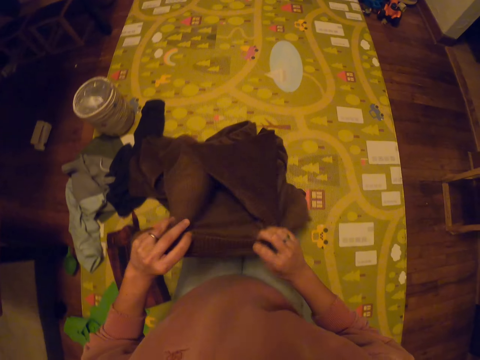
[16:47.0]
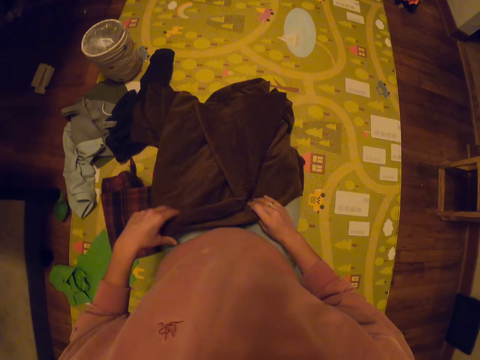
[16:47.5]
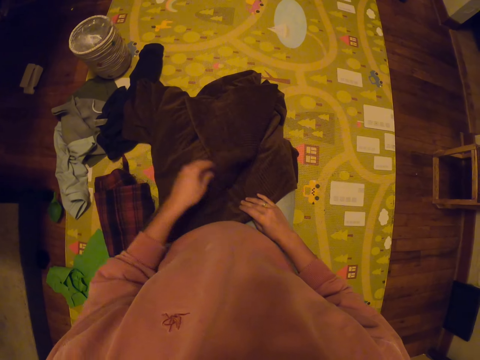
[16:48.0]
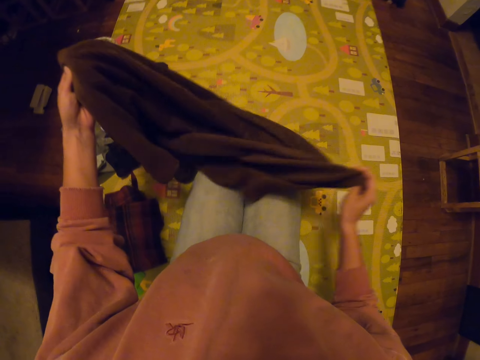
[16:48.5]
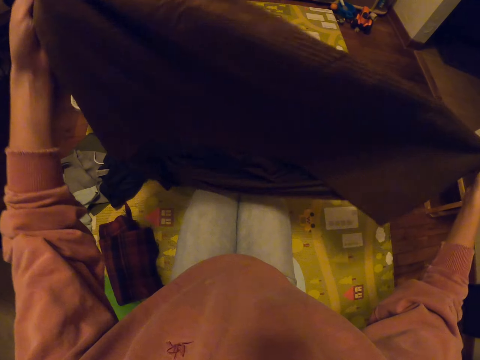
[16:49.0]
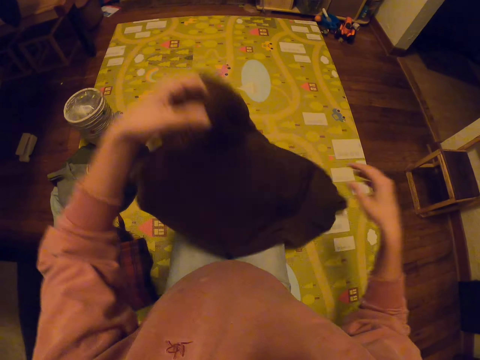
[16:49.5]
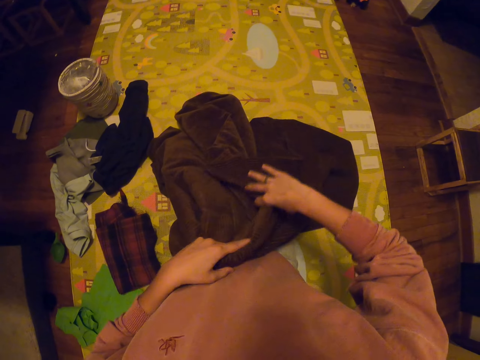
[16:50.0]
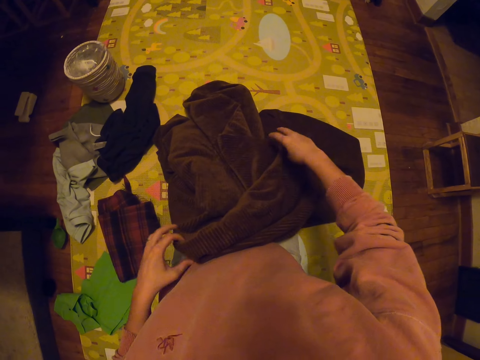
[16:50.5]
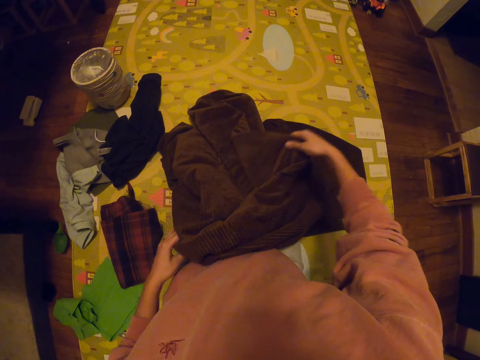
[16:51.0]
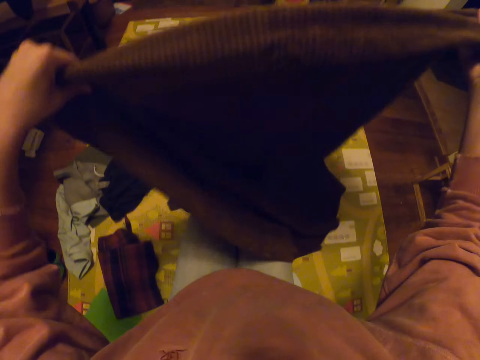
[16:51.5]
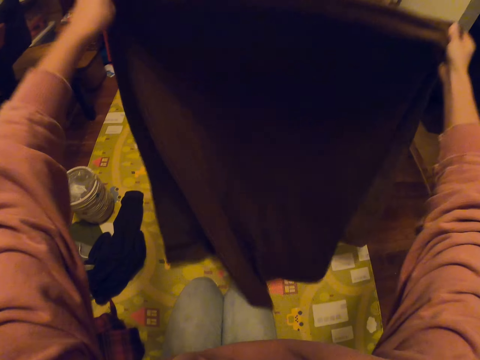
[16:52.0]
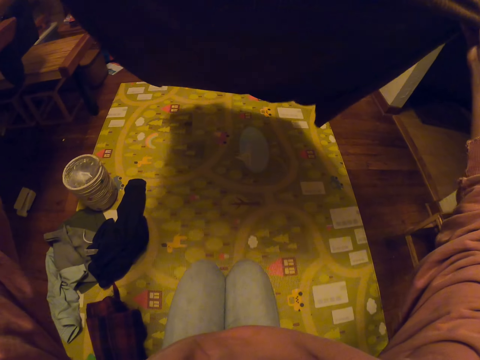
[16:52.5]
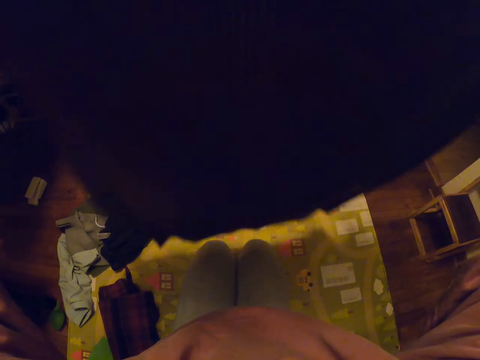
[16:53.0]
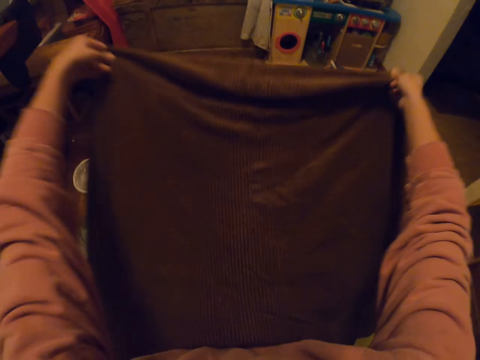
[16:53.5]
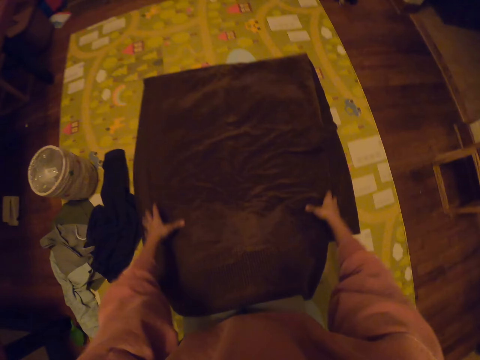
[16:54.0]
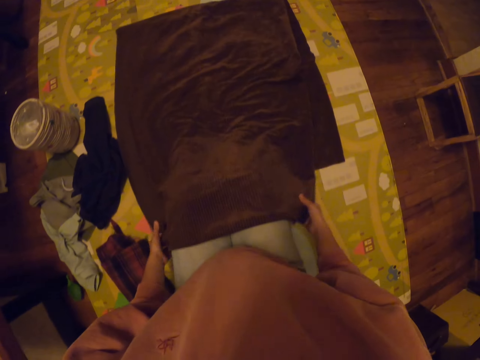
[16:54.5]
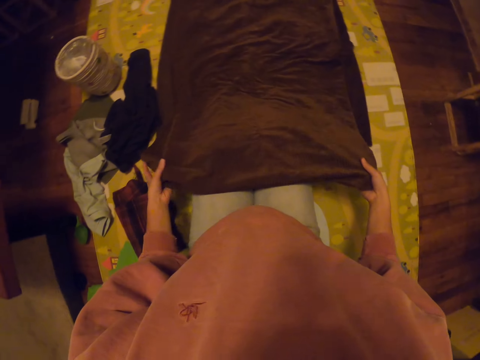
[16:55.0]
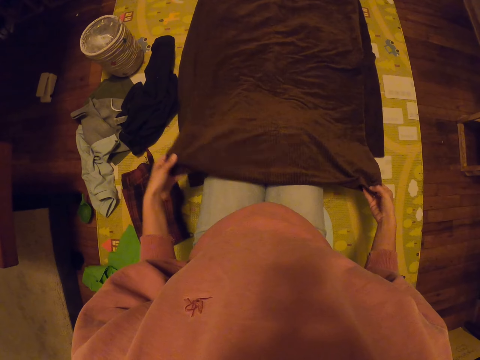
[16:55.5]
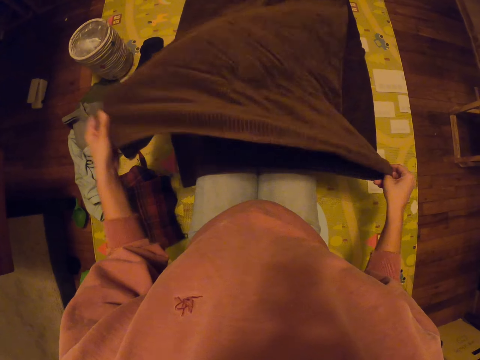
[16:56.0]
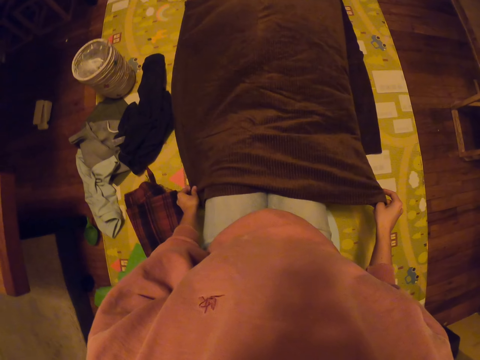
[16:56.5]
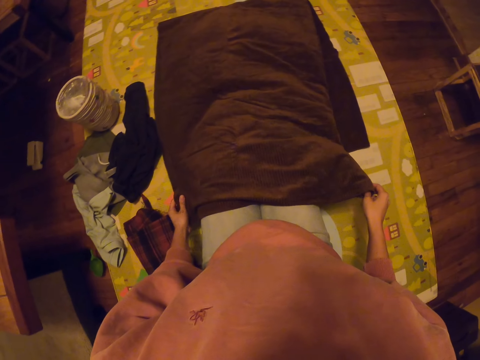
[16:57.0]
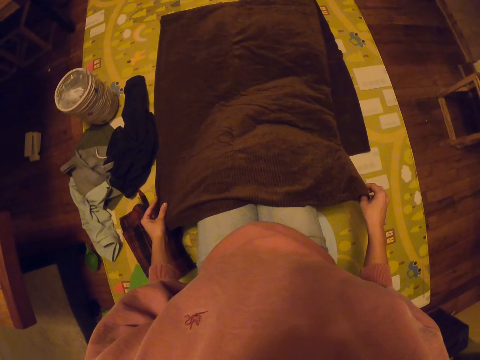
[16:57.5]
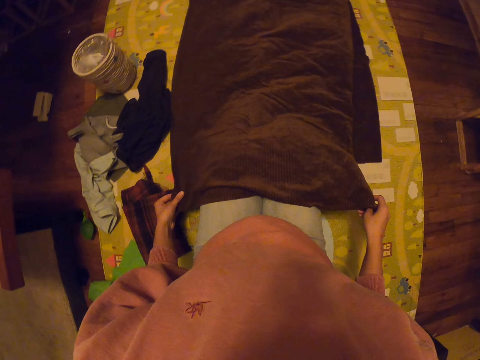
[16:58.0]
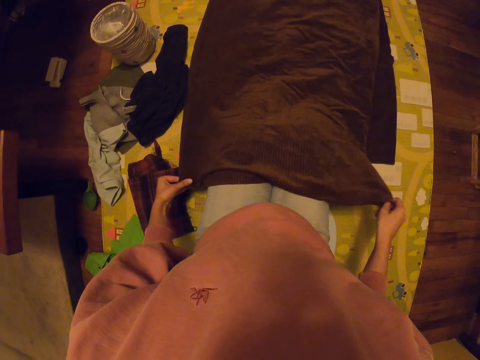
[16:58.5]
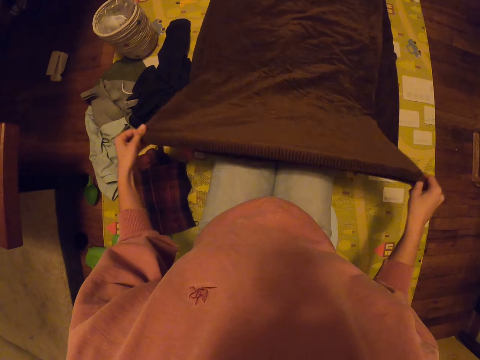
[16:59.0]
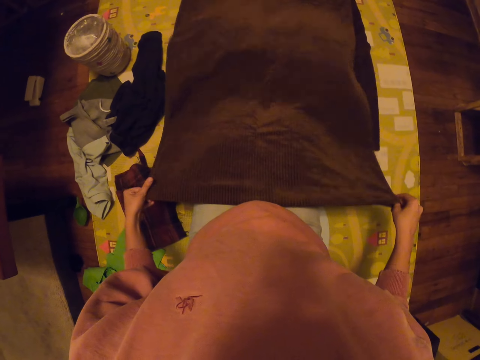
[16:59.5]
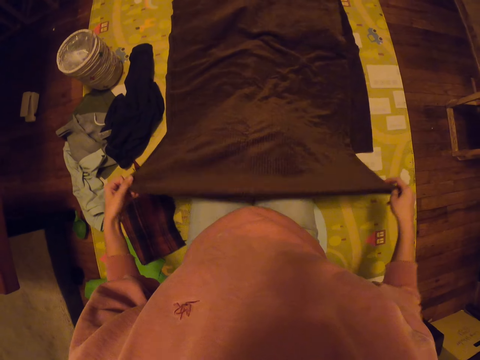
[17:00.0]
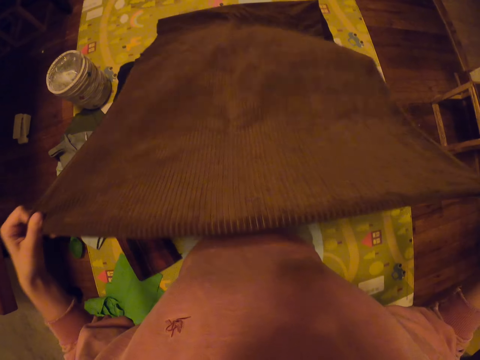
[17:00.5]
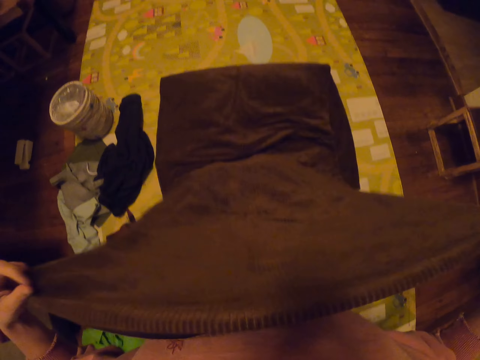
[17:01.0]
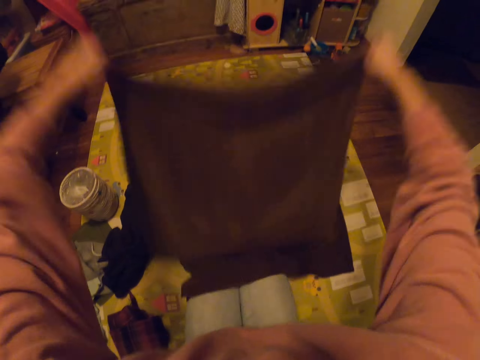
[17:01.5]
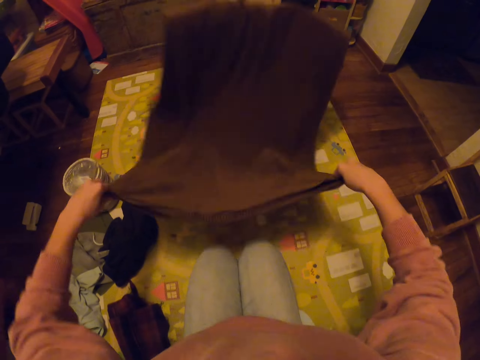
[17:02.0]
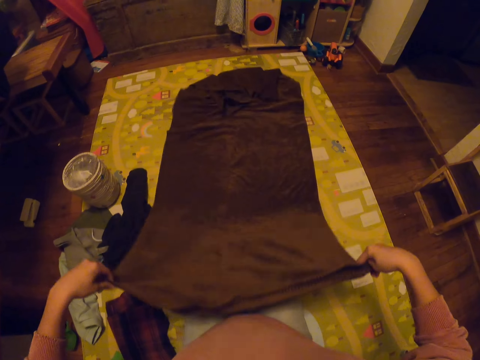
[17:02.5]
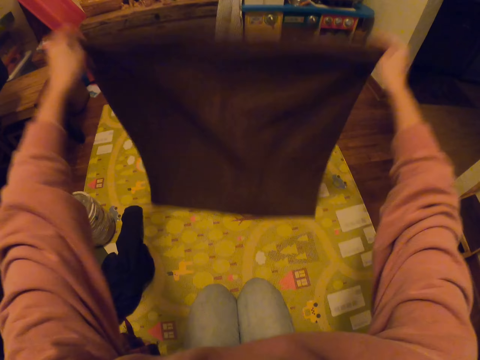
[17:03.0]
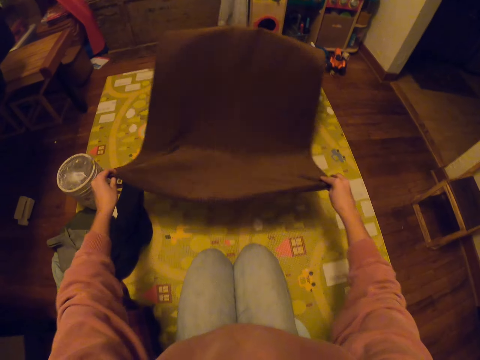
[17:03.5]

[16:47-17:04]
The camera wearer unfolds the material or clothes. They stretch the material on the floor. They fold the clothes.

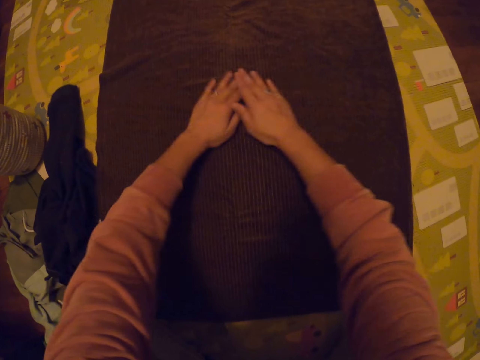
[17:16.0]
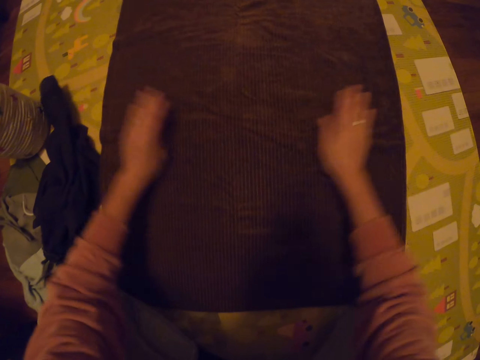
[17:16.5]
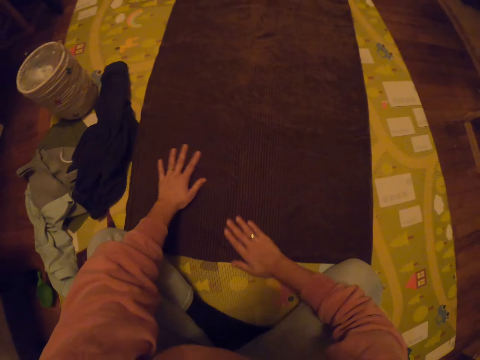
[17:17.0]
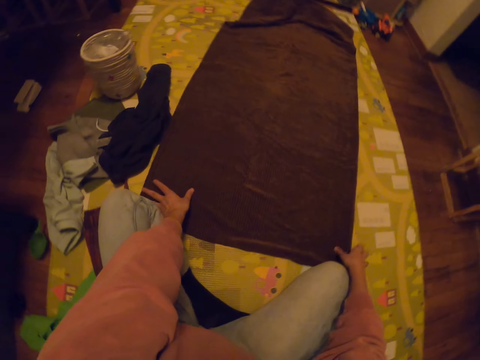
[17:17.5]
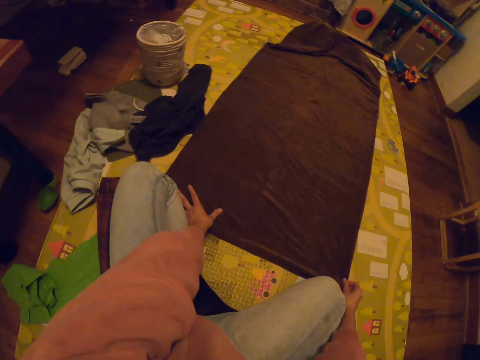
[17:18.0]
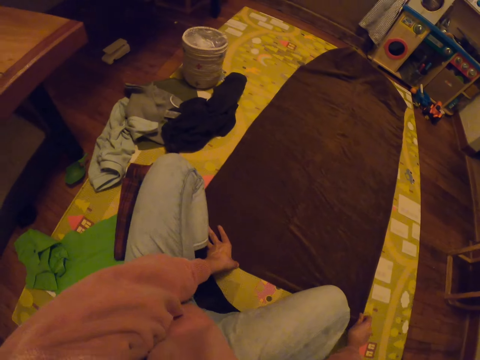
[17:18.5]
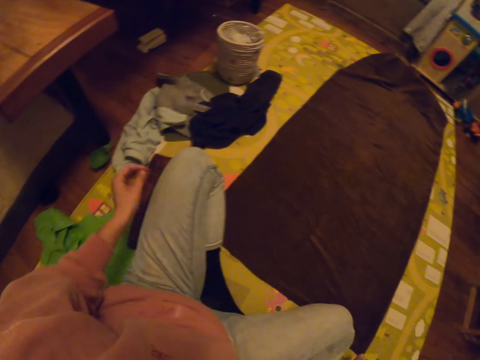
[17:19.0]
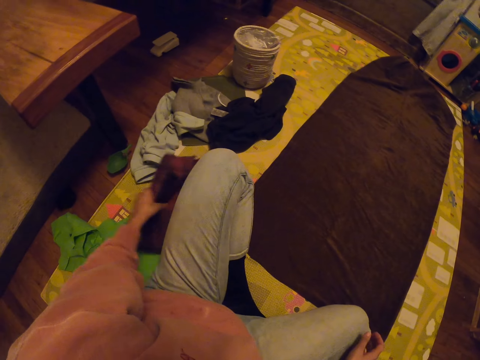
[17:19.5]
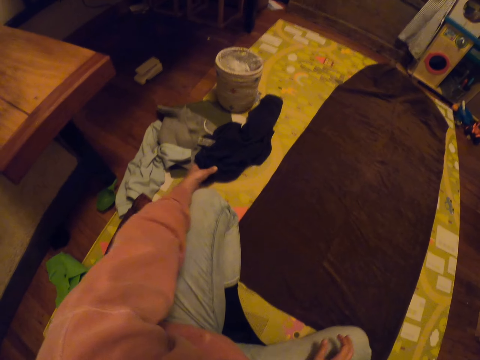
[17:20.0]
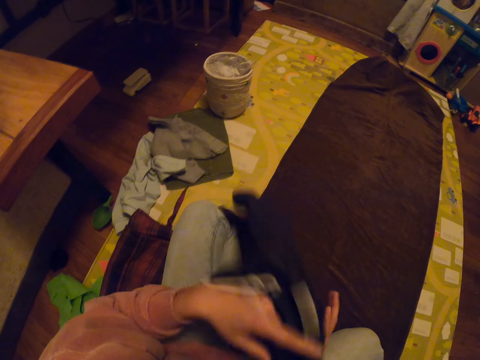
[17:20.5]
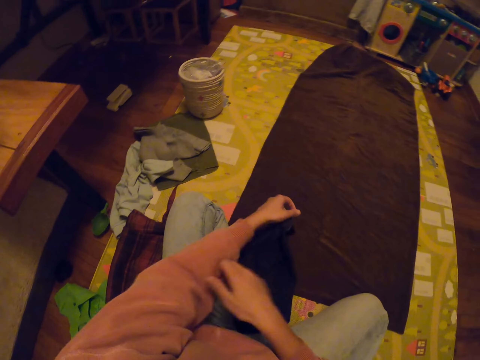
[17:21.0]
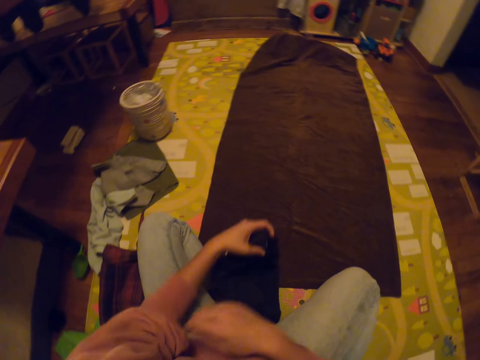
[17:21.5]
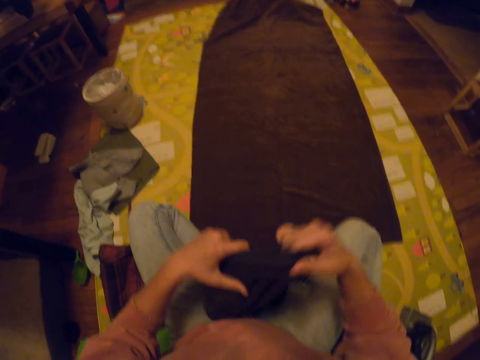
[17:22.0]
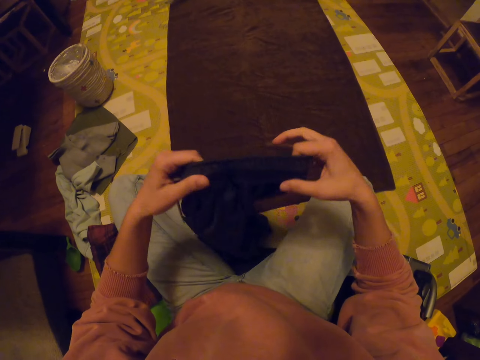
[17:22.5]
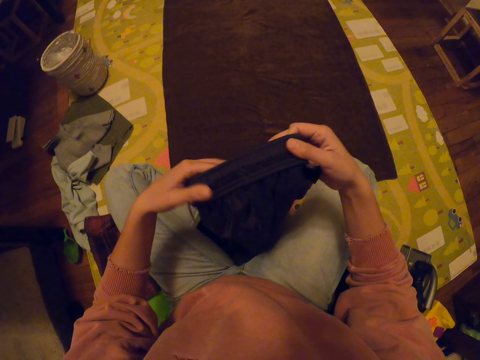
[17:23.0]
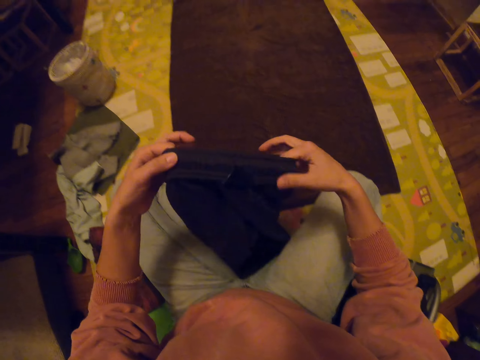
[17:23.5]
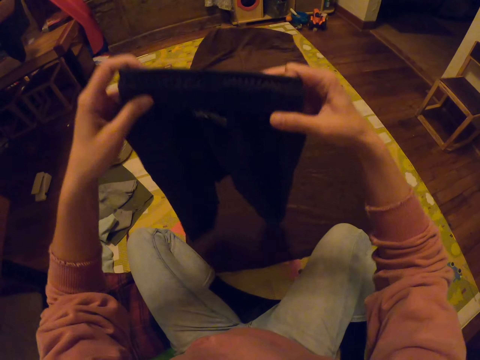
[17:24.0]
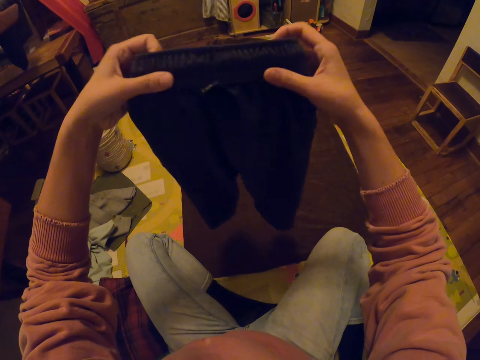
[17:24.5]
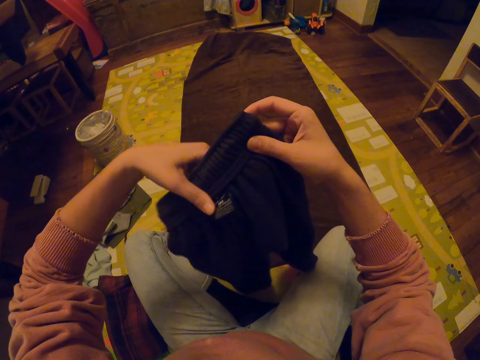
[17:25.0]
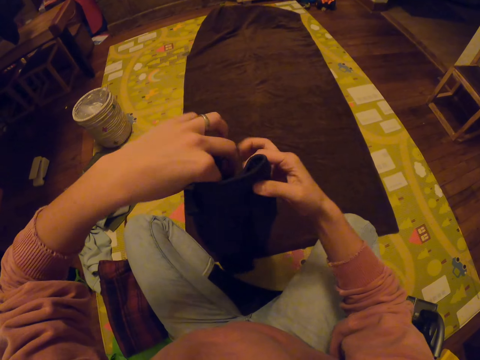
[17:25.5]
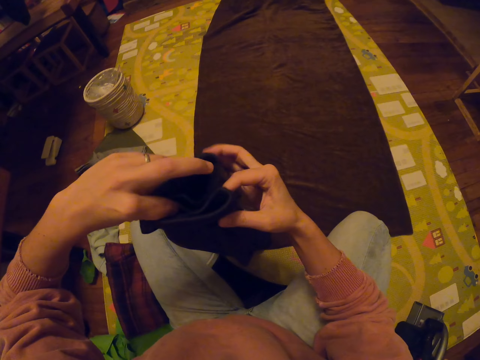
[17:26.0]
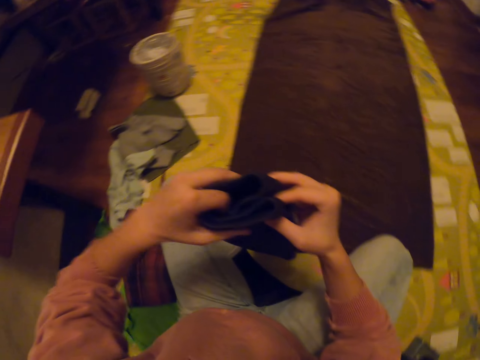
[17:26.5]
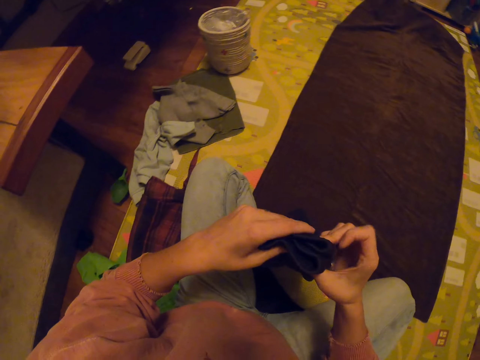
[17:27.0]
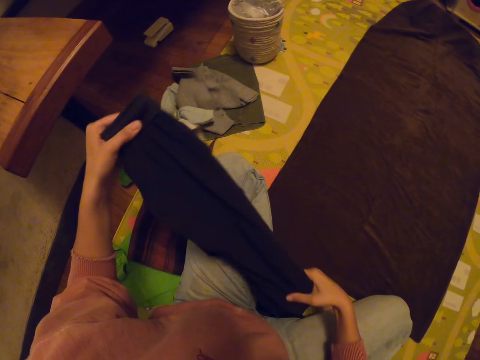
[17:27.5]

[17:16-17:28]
The camera wearer spreads clothes. They arrange the cloths on the thigh. They pick the clothes, pull a cloth, hold the cloth and fold the cloth.
